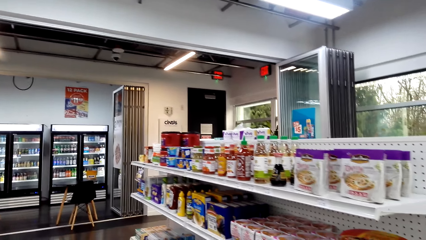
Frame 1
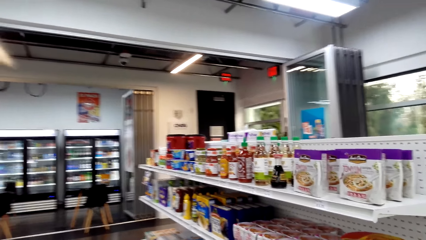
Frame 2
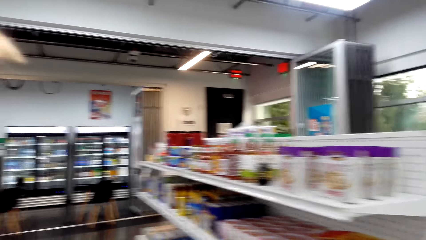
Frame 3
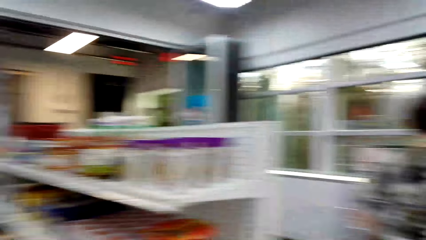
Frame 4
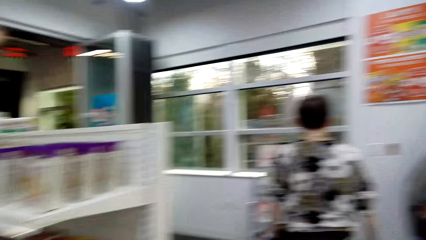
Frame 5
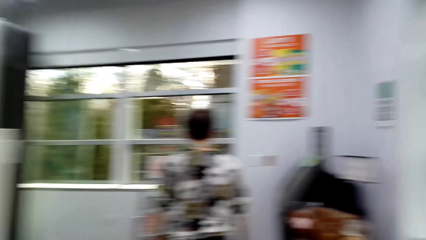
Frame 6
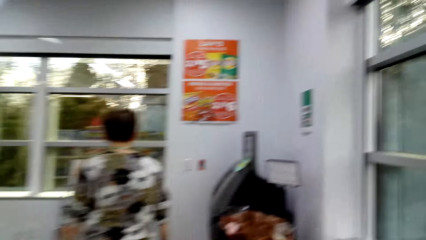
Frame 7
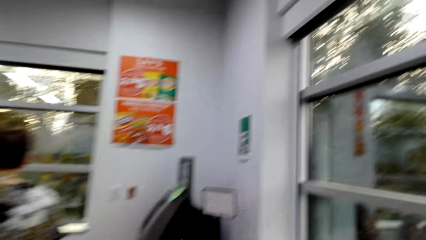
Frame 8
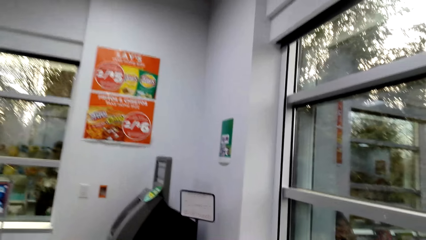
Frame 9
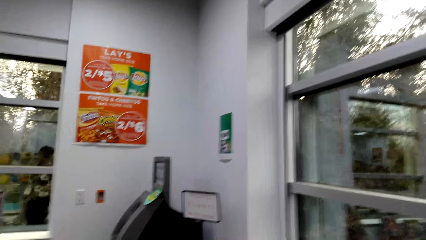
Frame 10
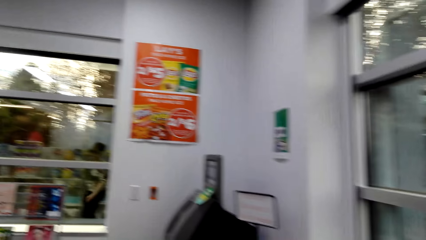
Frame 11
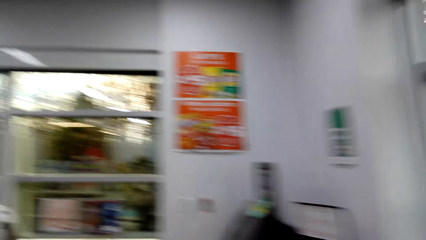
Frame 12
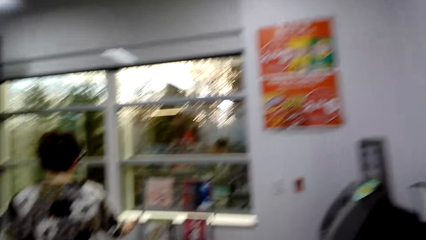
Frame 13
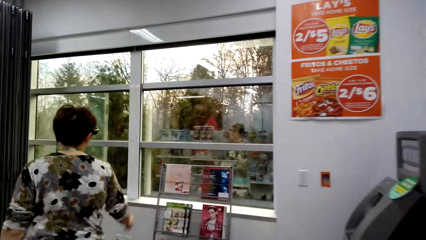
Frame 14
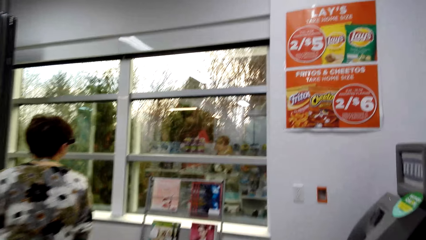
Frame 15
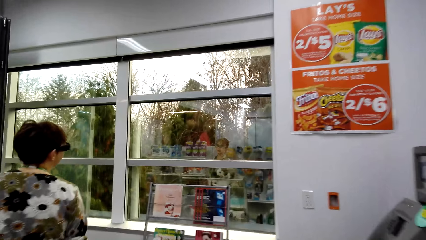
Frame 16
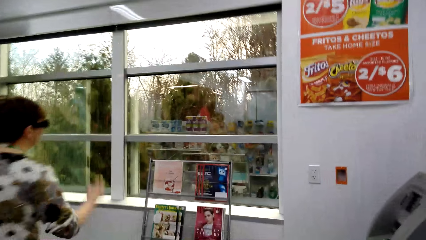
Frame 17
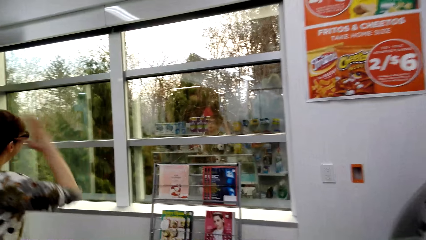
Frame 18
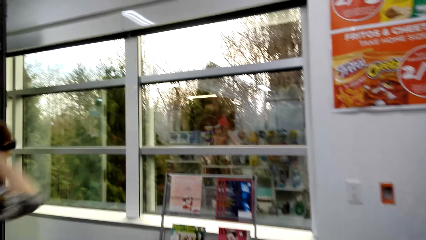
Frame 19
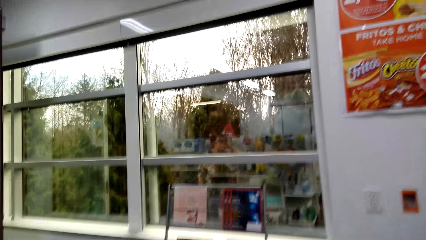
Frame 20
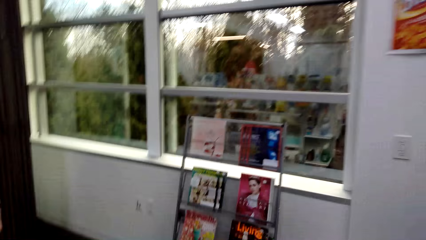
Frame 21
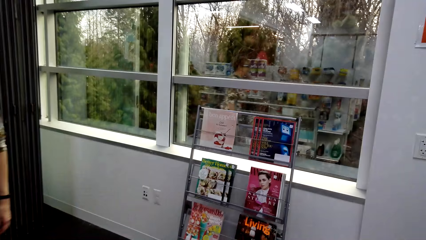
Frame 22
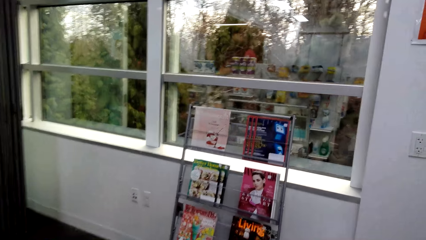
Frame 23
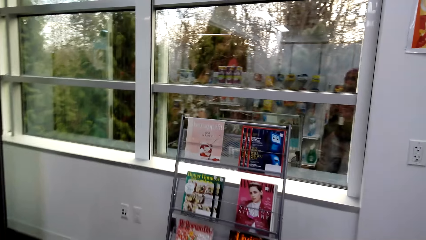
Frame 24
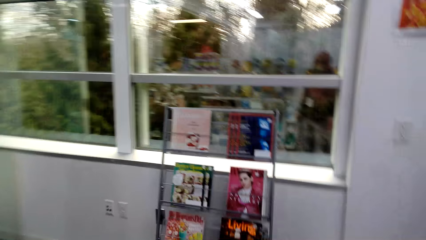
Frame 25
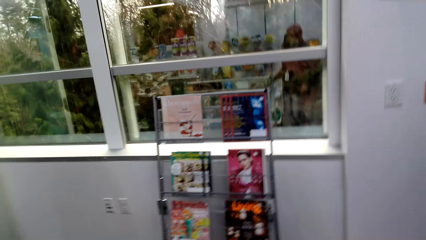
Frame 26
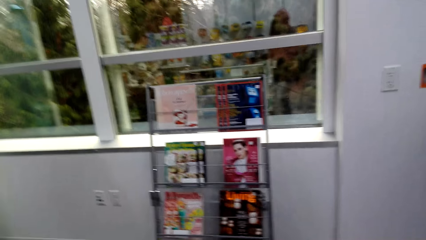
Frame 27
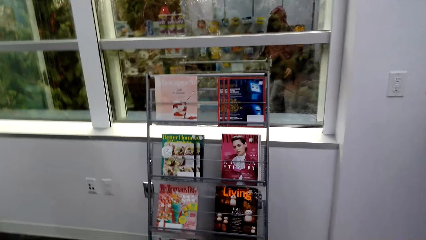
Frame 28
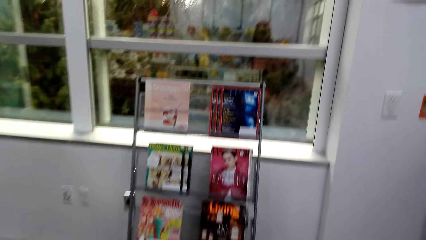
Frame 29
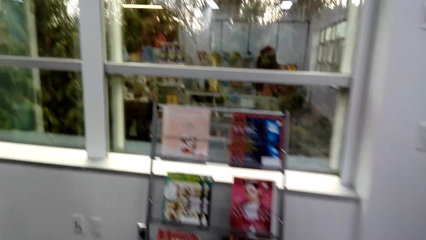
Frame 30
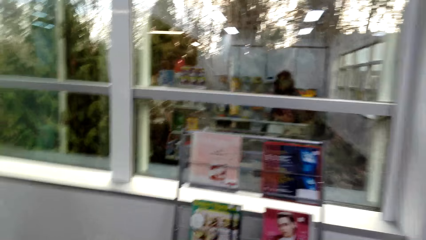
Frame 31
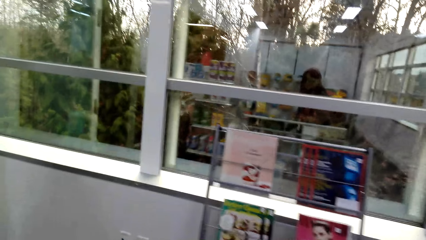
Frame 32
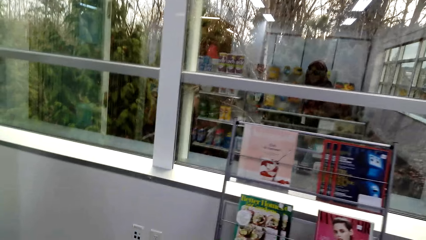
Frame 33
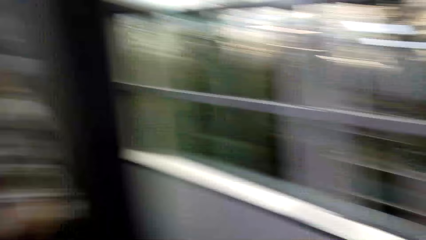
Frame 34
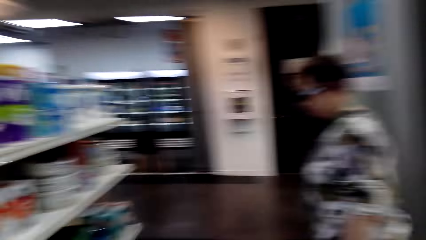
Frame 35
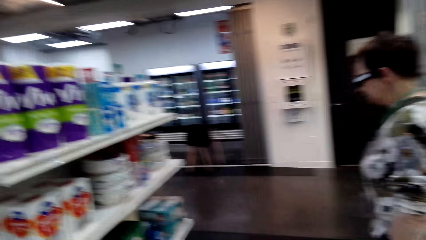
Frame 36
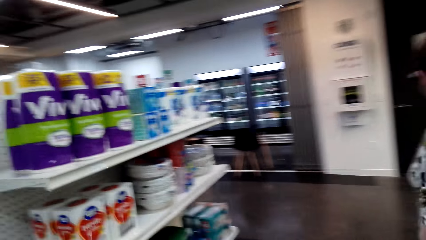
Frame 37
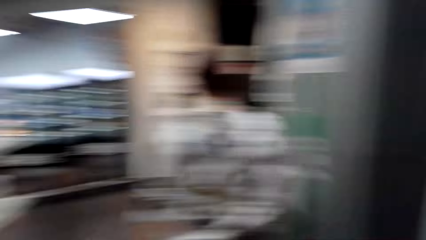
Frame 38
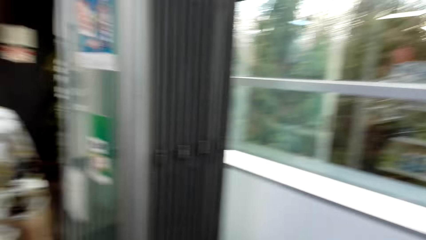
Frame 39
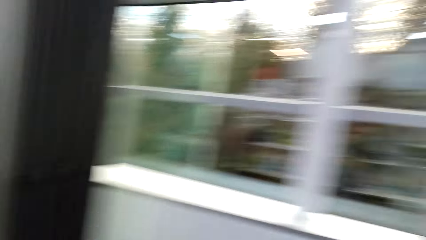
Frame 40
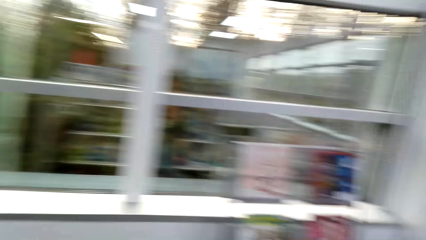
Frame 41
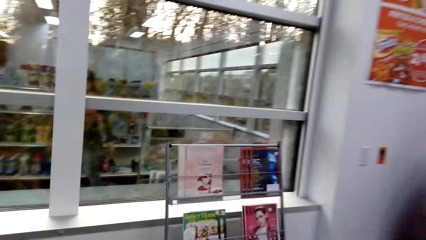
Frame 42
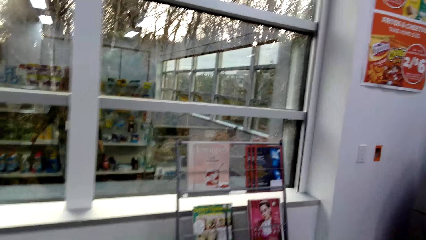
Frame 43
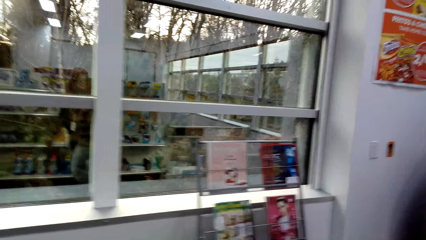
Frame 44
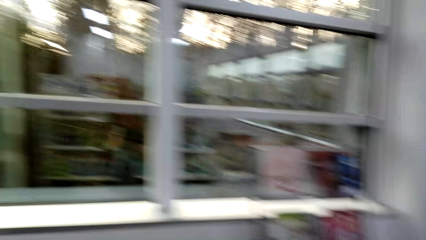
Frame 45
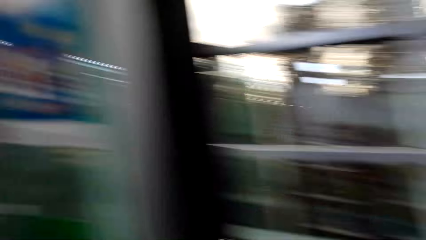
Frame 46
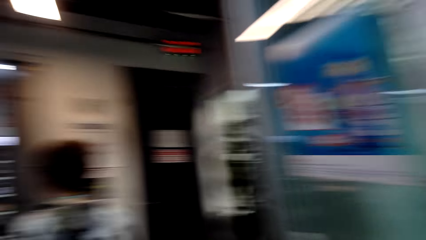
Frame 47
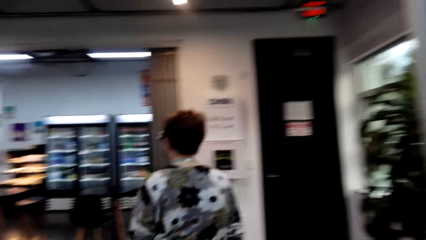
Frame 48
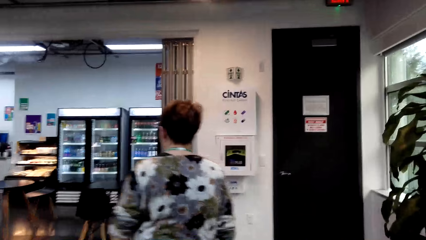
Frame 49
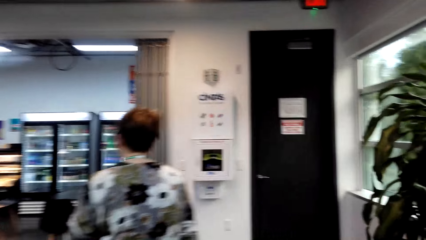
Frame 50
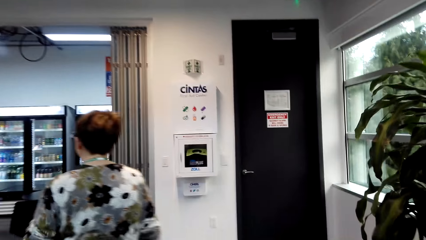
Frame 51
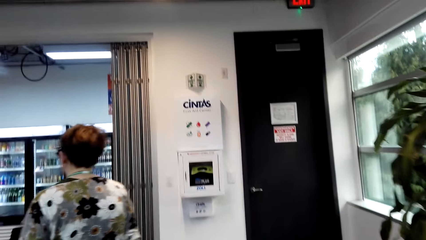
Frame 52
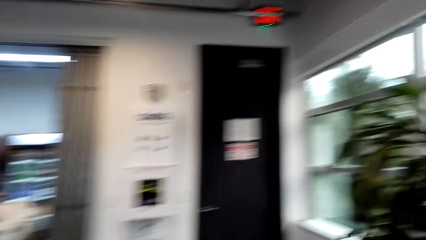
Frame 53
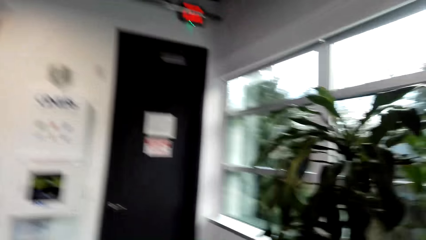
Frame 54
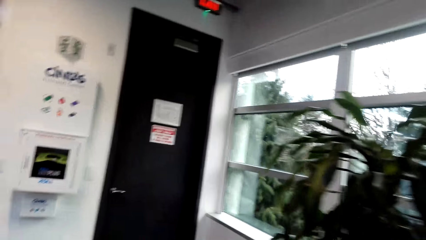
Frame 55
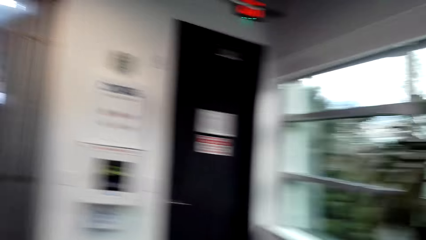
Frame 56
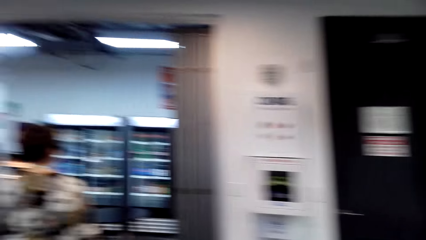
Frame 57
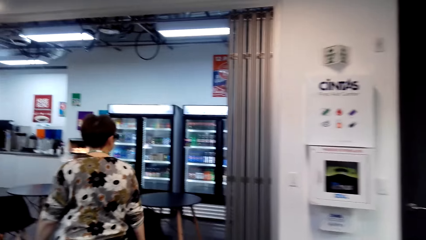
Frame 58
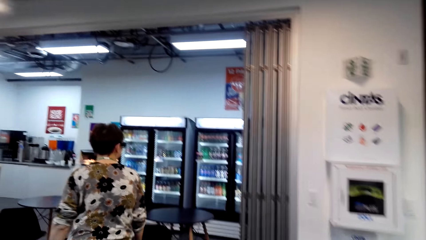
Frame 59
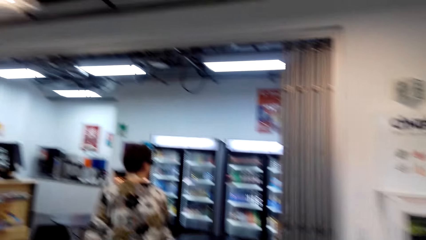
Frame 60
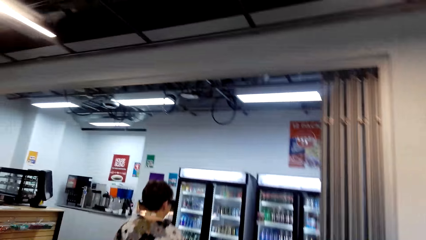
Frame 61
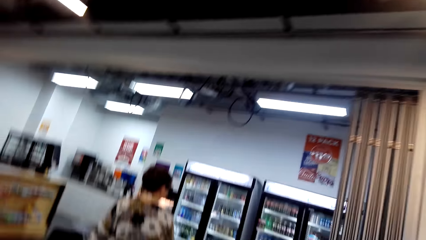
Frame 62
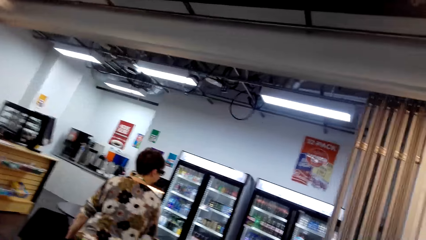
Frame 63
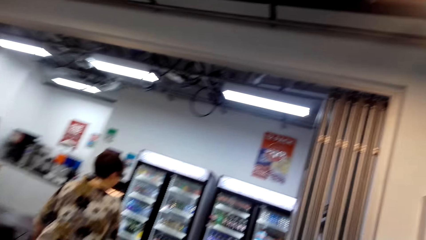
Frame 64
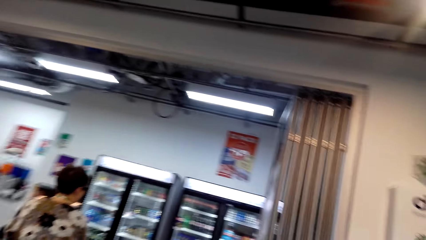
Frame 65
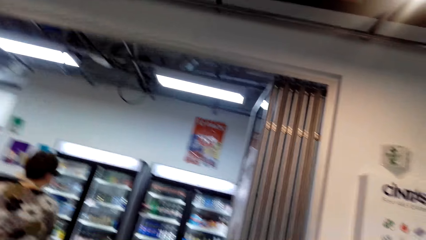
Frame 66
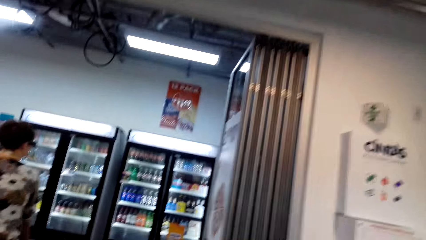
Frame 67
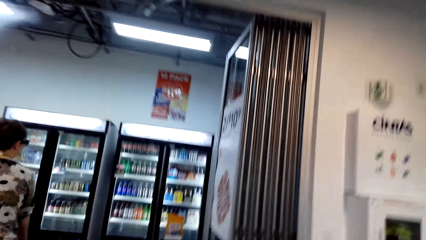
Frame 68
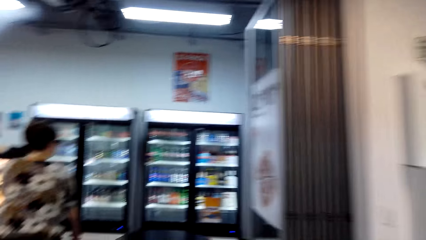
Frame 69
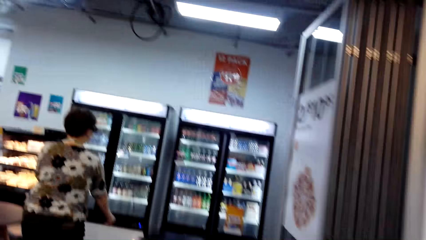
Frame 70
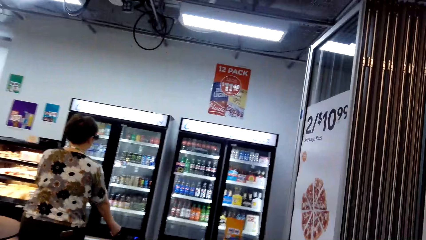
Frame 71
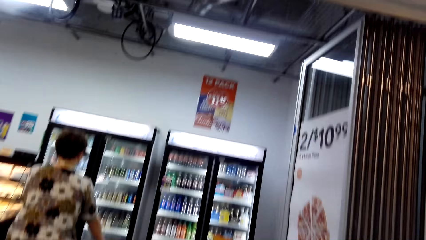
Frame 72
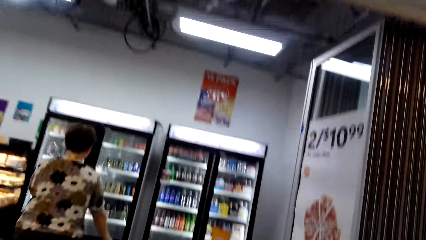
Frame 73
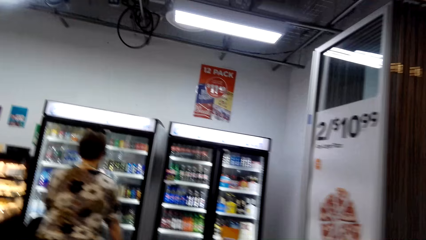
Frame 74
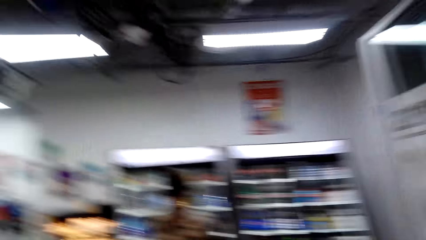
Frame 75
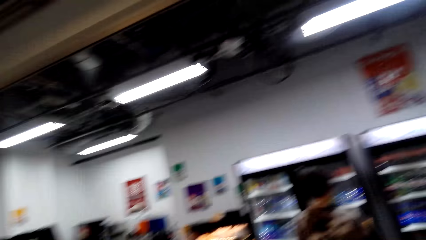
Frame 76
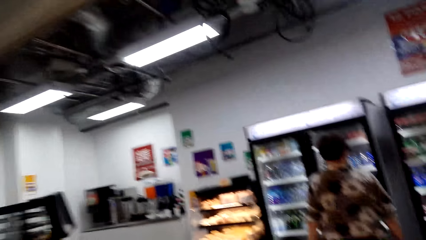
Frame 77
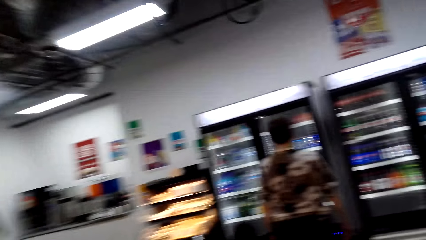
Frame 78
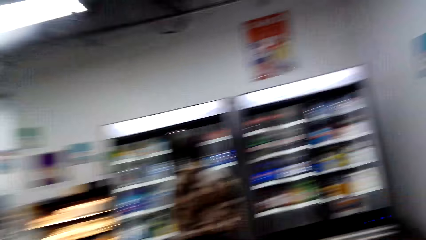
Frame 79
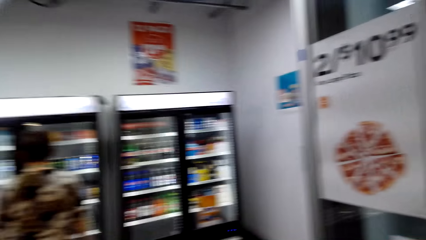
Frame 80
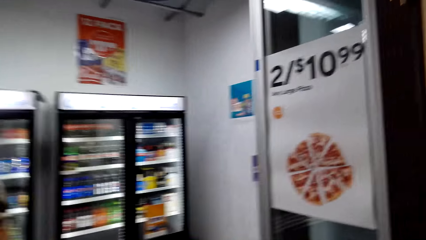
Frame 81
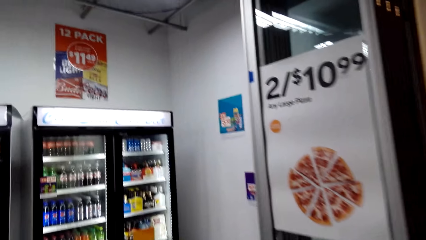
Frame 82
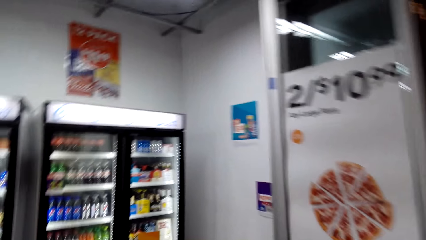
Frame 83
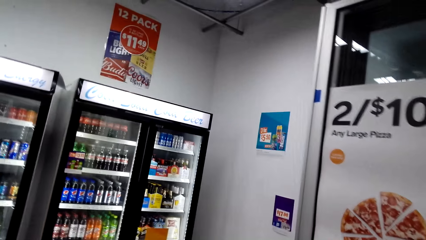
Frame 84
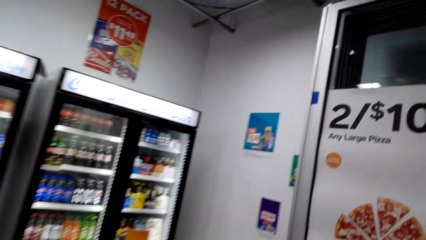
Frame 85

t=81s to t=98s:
A woman walks around. The camera wearer looks around. The woman walks around.
